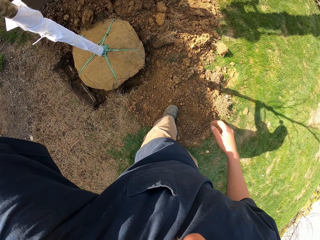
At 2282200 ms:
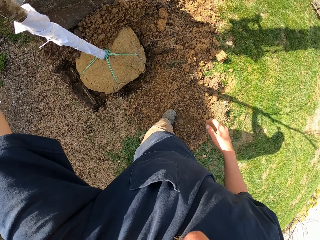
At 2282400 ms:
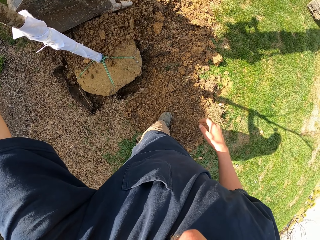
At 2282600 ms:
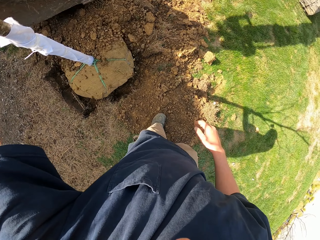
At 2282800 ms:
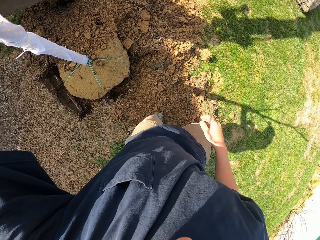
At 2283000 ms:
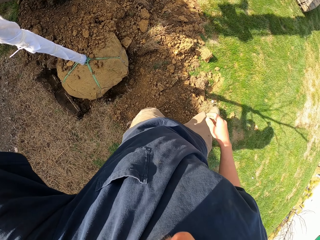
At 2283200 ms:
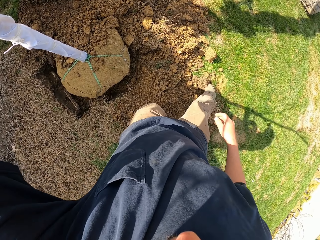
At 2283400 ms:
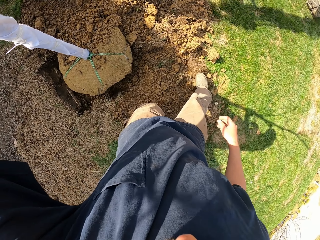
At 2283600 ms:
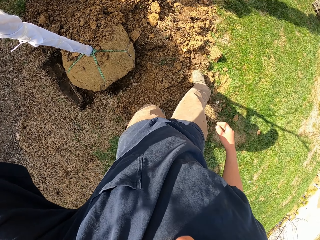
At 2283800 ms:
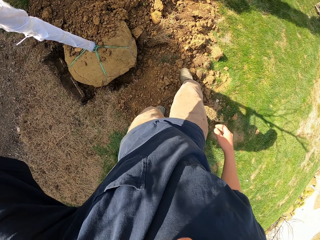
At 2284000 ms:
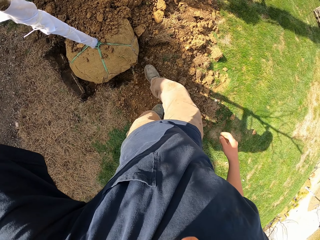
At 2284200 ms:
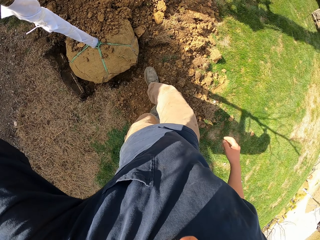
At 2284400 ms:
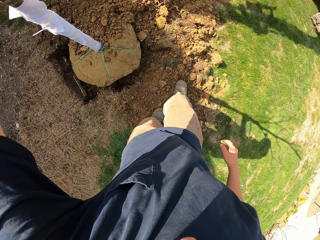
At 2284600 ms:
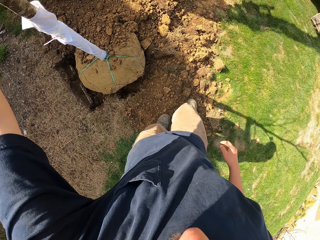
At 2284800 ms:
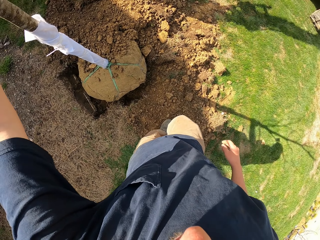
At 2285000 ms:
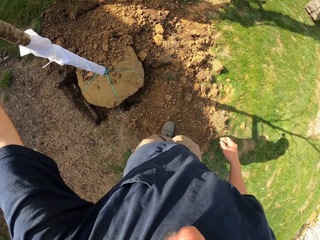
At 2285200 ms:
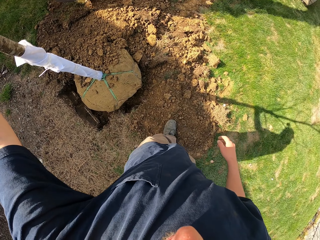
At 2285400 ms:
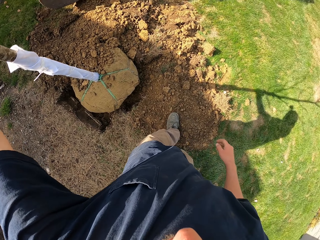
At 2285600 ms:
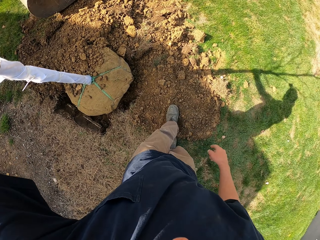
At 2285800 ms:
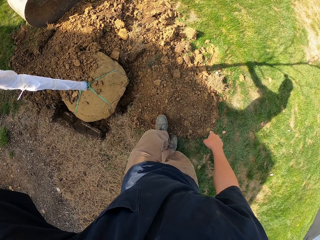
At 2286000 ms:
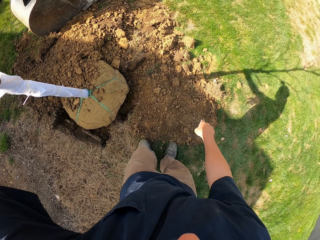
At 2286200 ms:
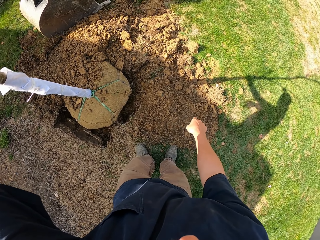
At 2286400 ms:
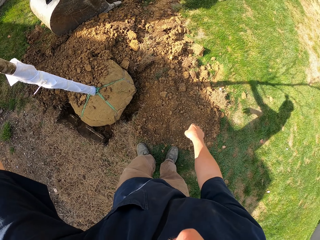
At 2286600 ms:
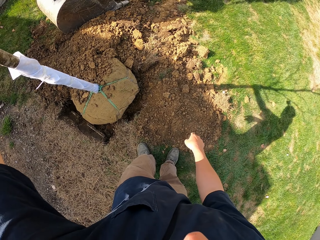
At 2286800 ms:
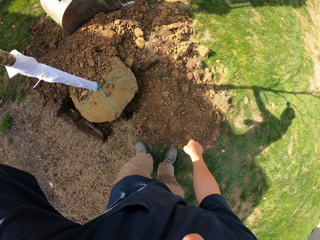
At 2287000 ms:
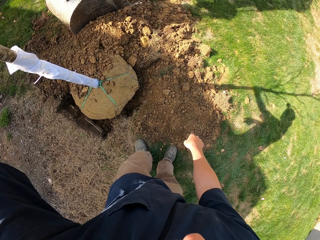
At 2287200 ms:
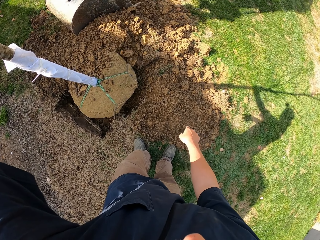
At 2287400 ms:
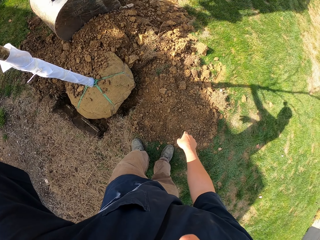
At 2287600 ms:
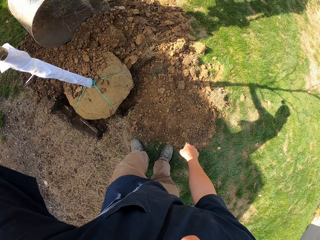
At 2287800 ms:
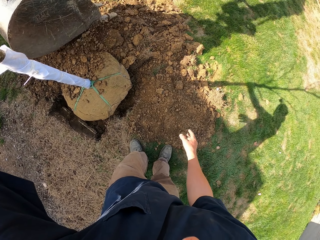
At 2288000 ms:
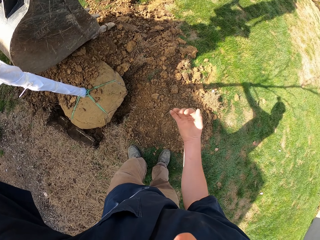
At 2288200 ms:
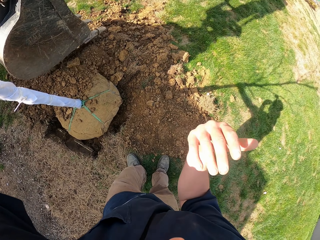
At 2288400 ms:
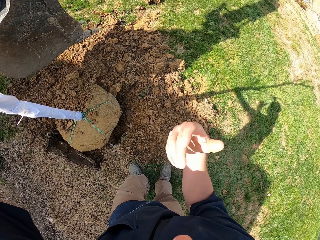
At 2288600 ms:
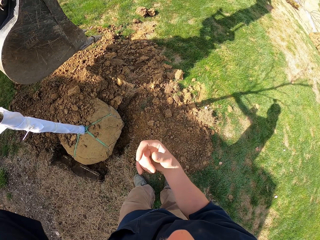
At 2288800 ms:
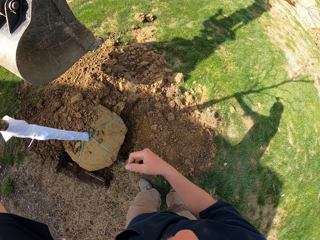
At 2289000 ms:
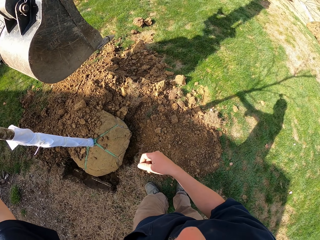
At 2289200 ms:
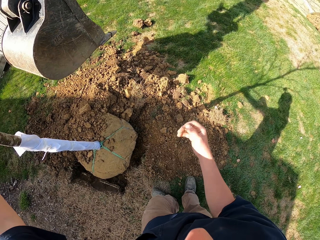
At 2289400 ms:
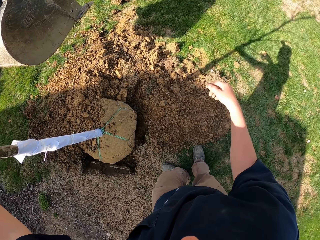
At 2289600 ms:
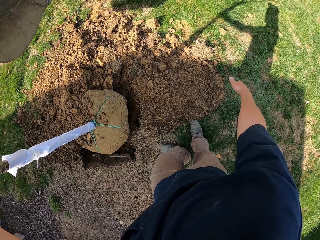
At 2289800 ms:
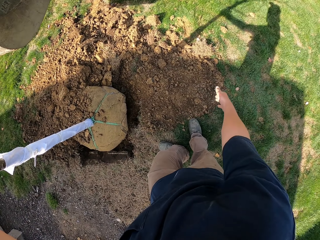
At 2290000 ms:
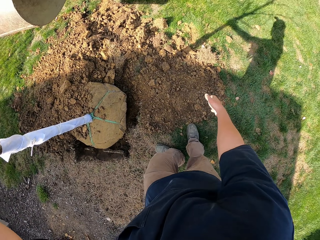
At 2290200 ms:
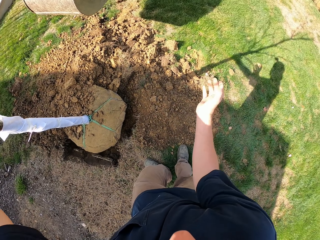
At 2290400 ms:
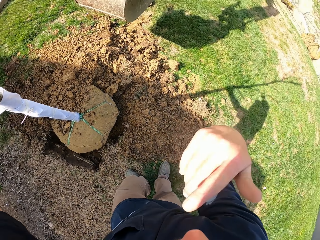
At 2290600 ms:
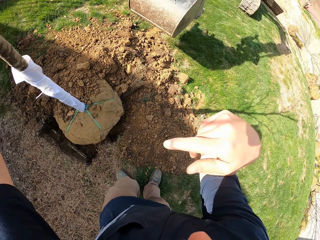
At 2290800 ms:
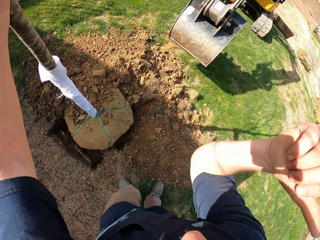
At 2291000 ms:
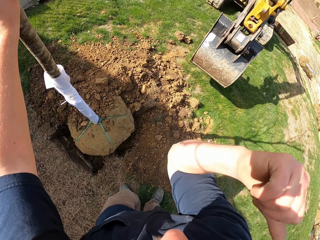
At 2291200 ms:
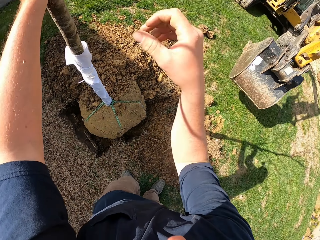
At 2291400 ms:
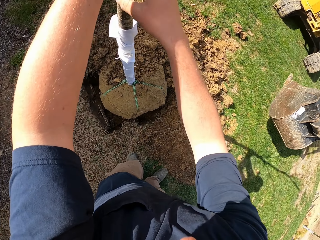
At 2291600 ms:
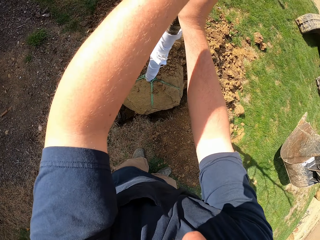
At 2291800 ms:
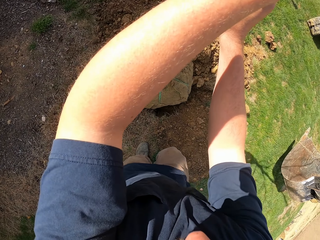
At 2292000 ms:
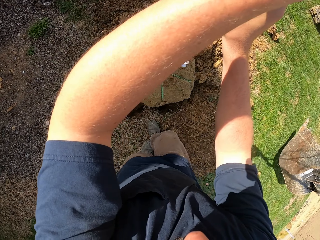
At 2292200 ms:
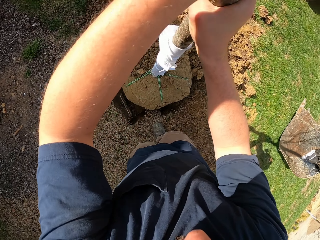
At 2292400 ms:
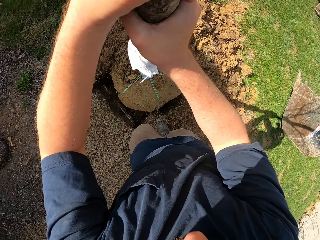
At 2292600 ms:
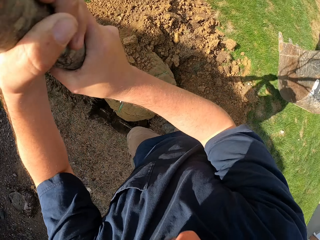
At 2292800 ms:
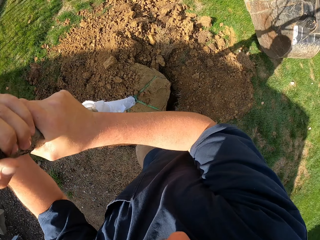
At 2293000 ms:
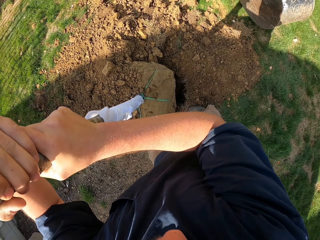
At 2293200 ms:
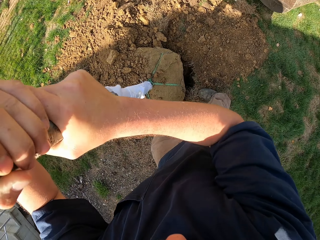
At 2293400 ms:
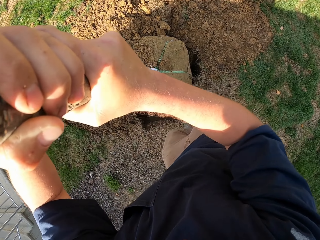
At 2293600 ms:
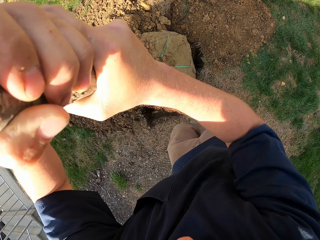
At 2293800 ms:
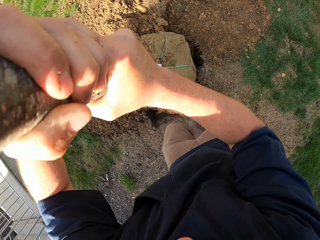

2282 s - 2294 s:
The camera wearer pushes soil inside the hole. They lift up the hand. They converse with a man. They put the hand down. They lift up the hand. They hold a tree plant with both hands. They touch the tree.

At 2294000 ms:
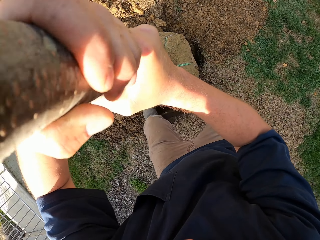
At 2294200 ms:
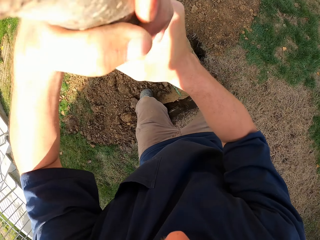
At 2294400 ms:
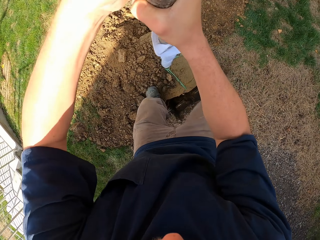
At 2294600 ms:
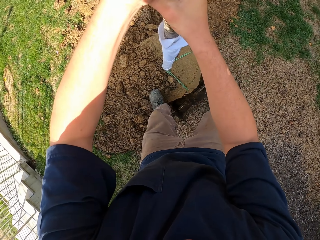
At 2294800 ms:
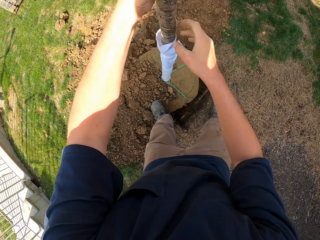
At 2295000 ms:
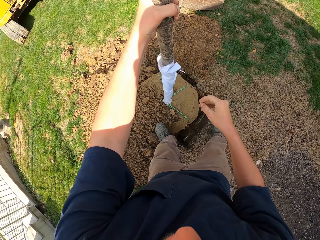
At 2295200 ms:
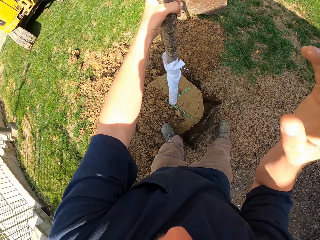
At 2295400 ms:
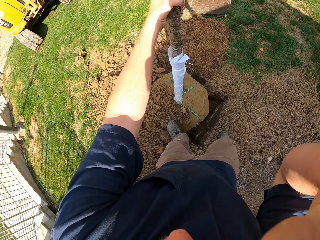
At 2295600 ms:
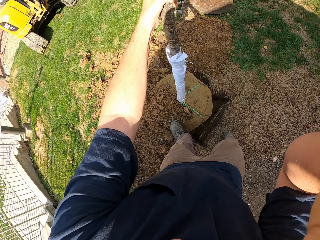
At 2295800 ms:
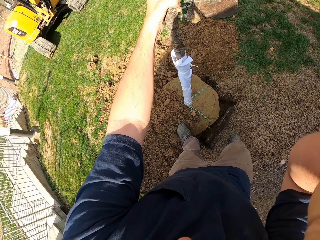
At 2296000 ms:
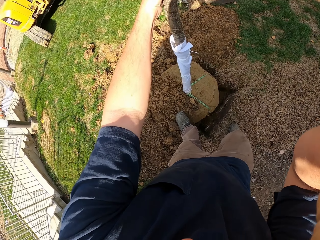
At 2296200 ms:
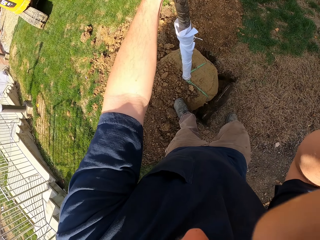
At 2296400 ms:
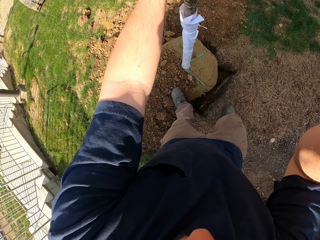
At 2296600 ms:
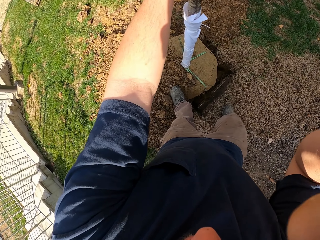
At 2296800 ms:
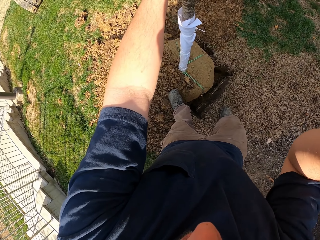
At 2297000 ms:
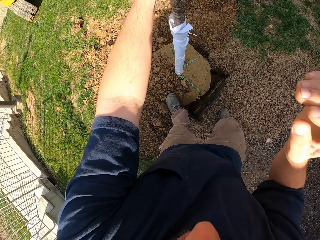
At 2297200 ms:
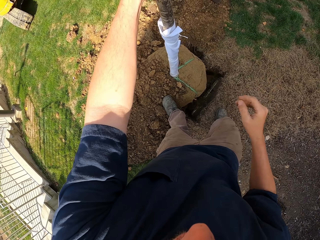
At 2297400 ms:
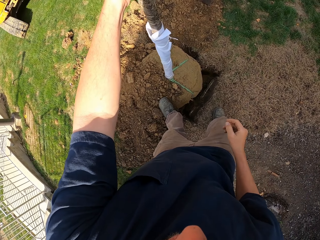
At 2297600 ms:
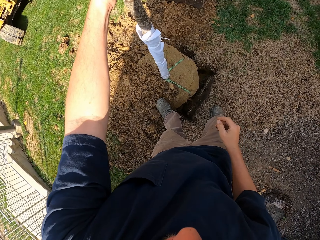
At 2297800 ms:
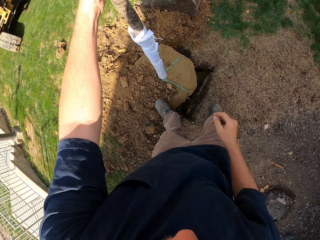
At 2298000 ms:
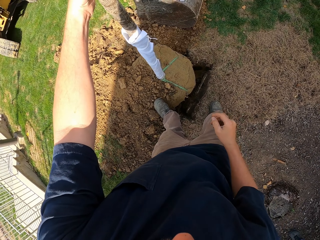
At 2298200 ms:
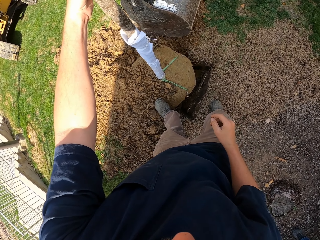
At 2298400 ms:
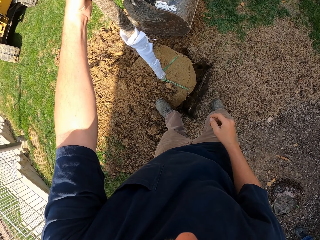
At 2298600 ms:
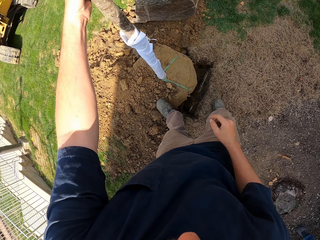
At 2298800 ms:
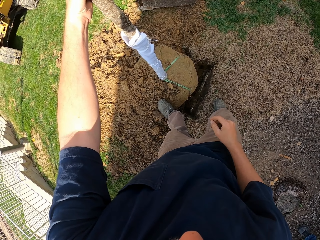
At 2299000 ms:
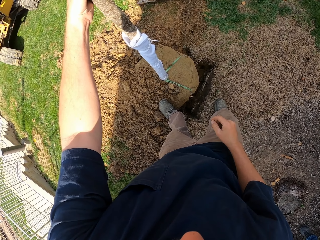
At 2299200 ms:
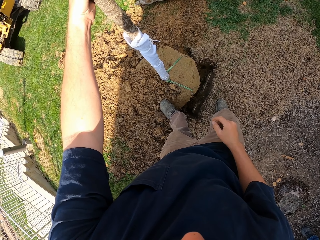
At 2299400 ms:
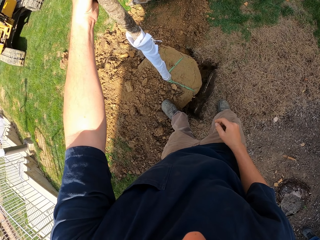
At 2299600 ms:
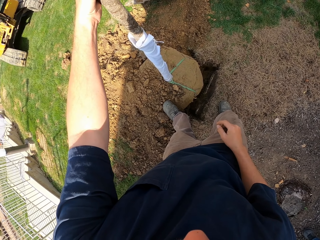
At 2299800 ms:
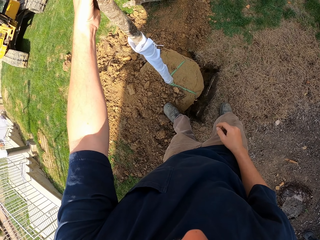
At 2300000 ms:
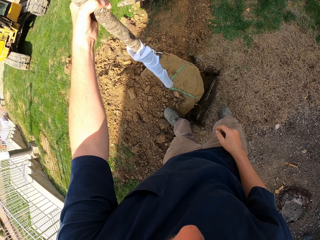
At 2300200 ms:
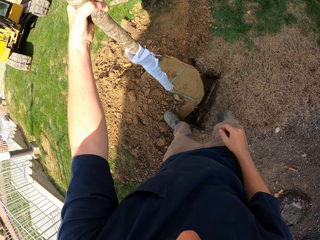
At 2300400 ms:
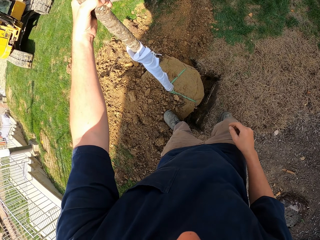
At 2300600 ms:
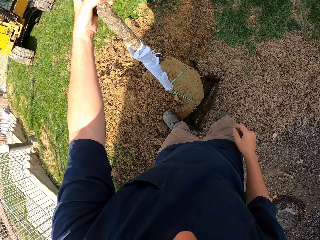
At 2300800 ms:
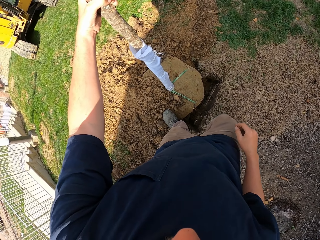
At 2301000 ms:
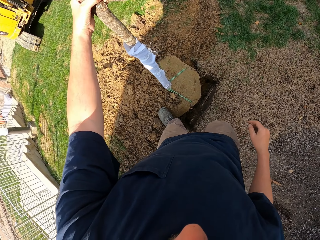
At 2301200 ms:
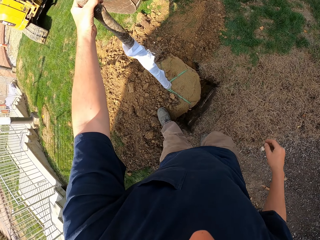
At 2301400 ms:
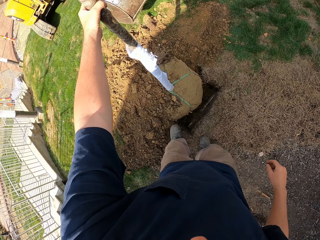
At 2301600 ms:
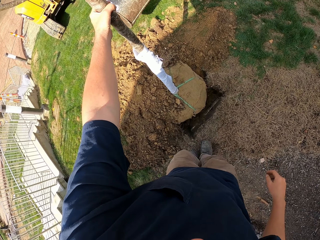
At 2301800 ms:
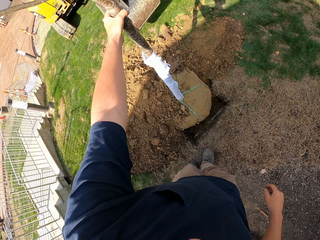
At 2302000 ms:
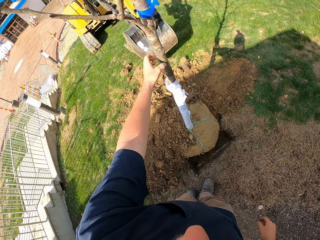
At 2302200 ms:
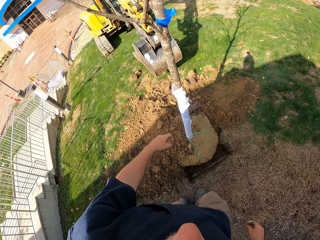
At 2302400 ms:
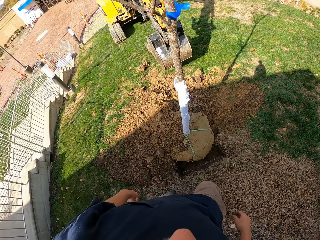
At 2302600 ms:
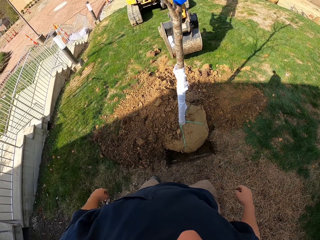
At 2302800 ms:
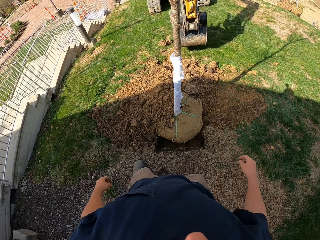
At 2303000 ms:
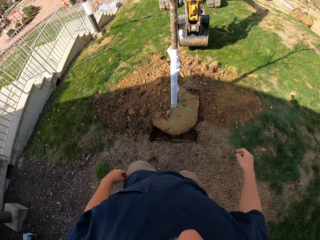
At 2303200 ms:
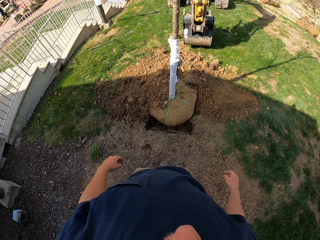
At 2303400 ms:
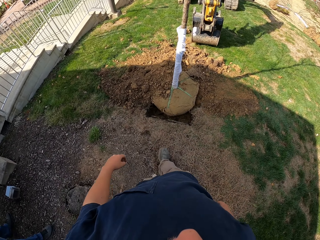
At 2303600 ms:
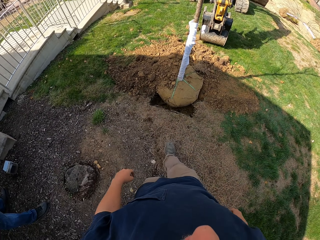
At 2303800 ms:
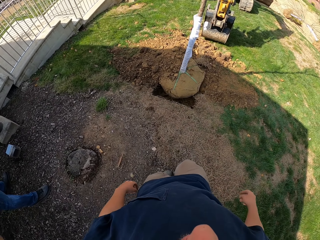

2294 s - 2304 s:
The camera wearer lifts up the hand. They put the hand down. They touch the tree. They walk around the garden or compound.
